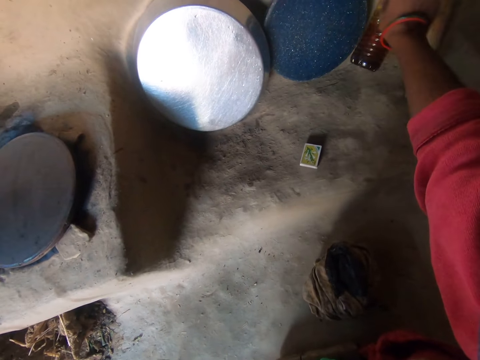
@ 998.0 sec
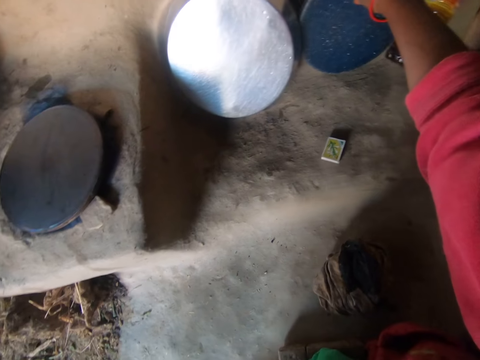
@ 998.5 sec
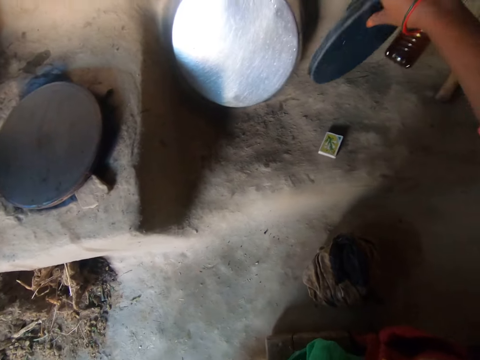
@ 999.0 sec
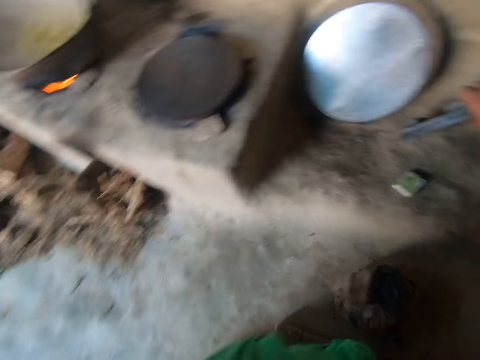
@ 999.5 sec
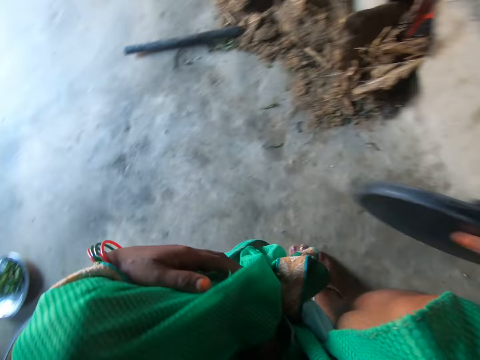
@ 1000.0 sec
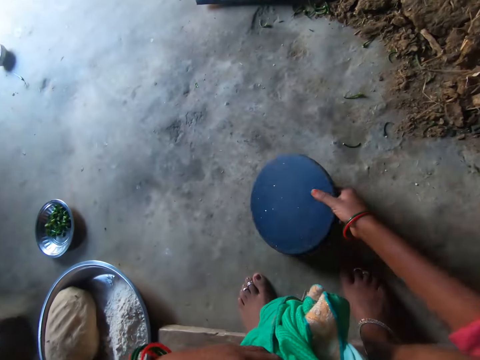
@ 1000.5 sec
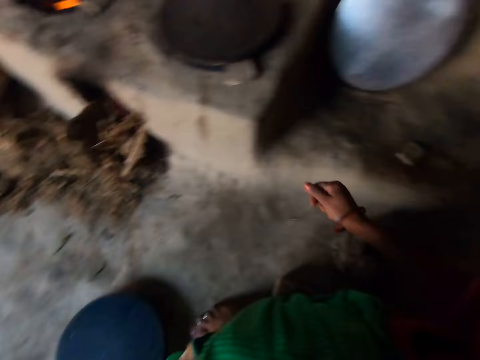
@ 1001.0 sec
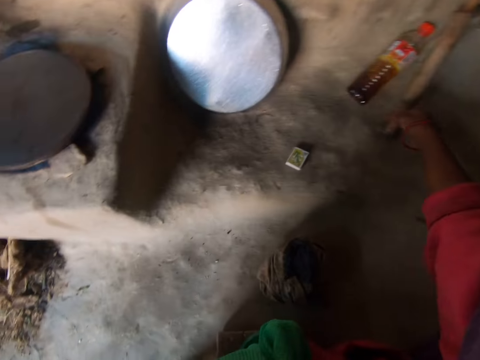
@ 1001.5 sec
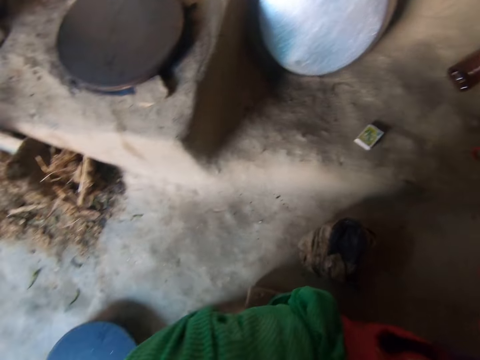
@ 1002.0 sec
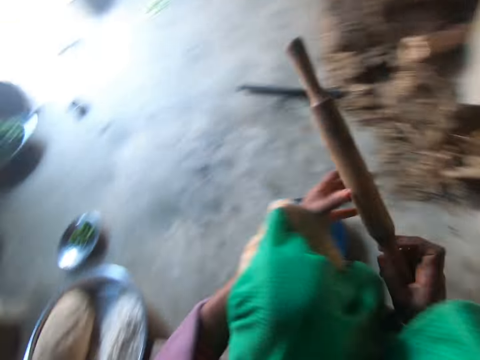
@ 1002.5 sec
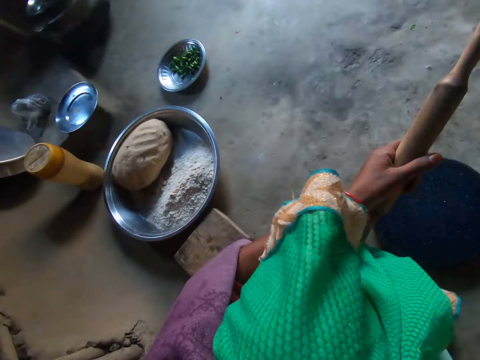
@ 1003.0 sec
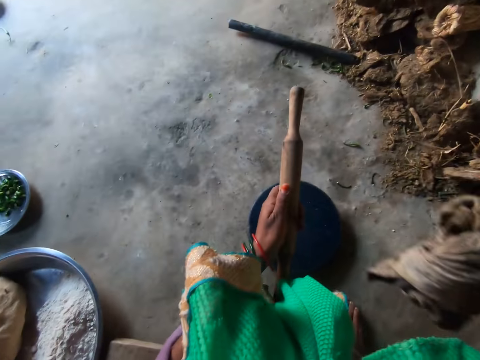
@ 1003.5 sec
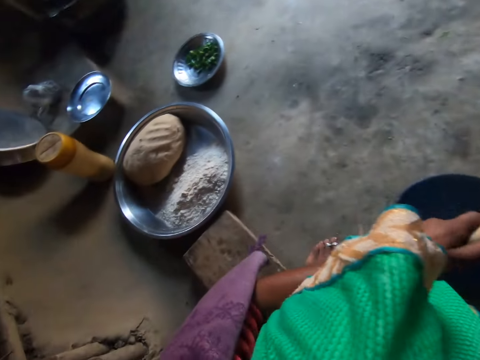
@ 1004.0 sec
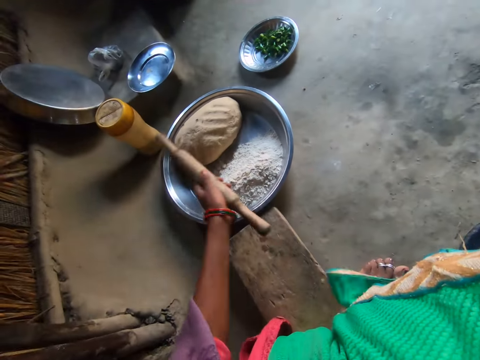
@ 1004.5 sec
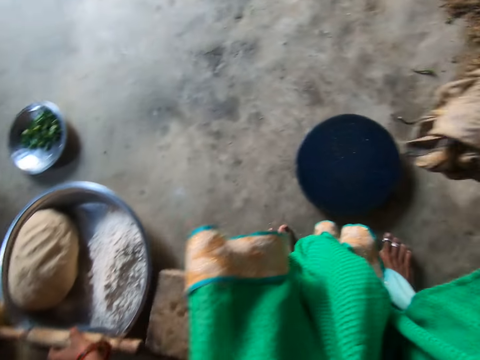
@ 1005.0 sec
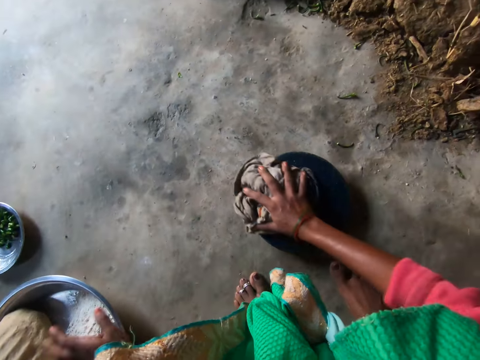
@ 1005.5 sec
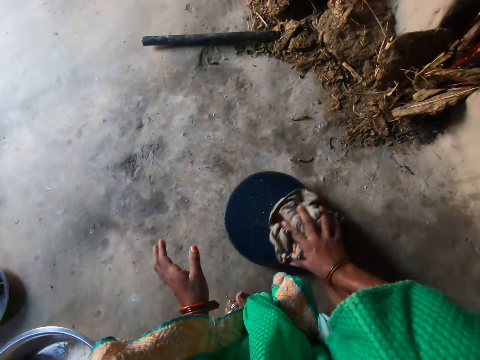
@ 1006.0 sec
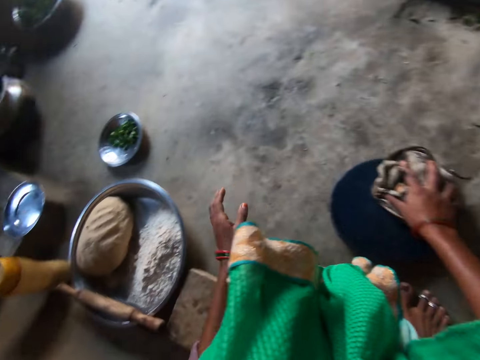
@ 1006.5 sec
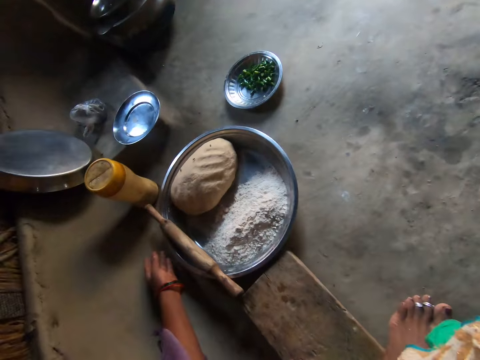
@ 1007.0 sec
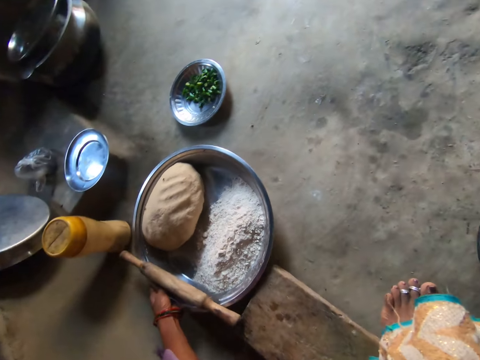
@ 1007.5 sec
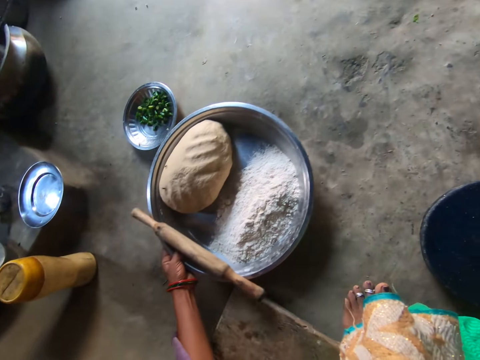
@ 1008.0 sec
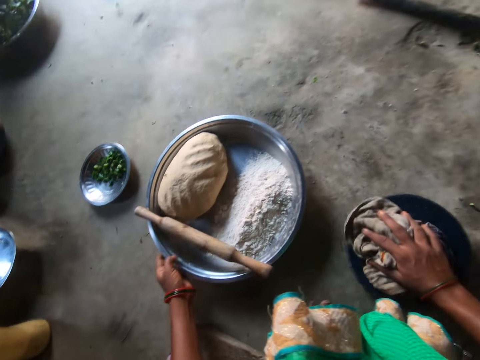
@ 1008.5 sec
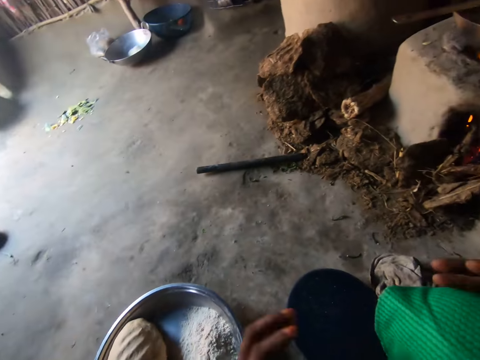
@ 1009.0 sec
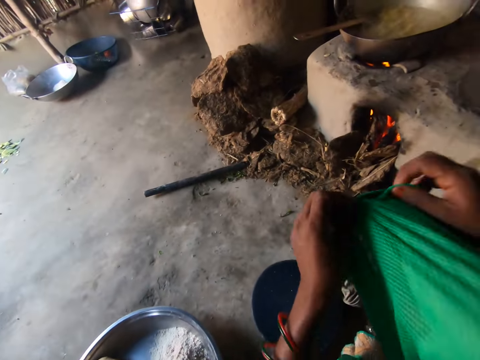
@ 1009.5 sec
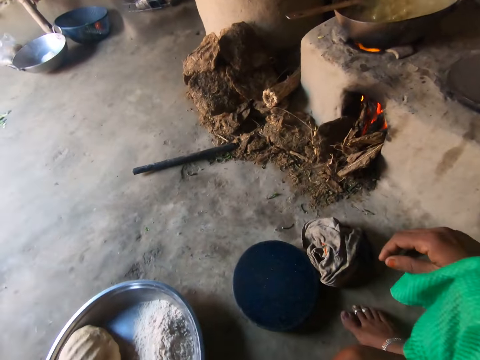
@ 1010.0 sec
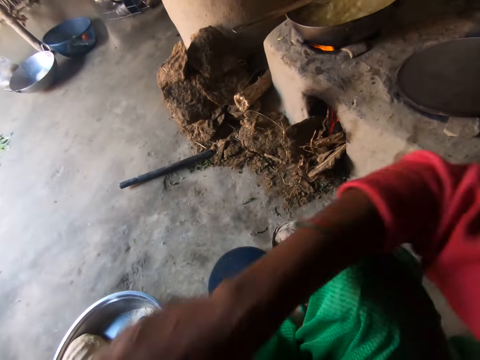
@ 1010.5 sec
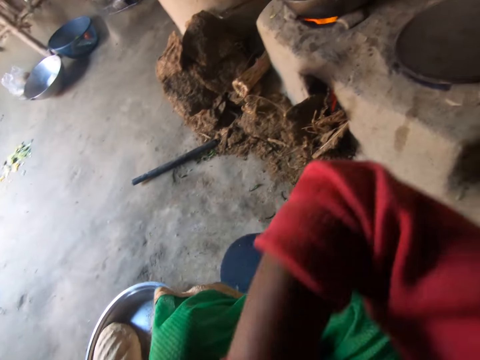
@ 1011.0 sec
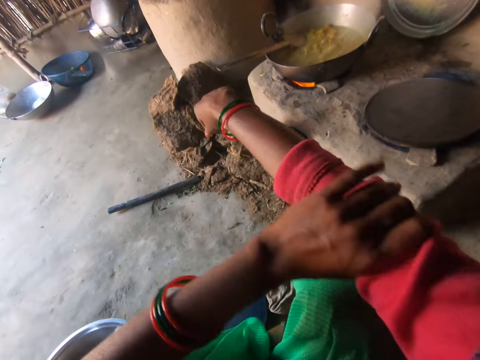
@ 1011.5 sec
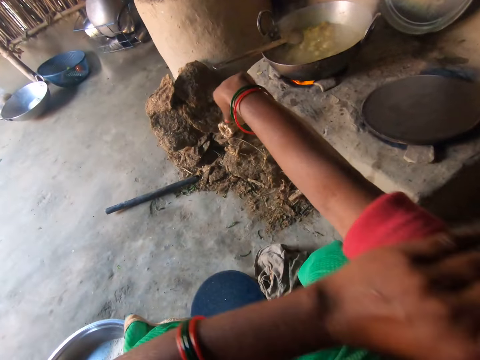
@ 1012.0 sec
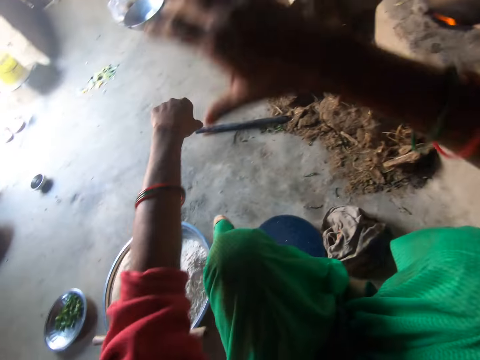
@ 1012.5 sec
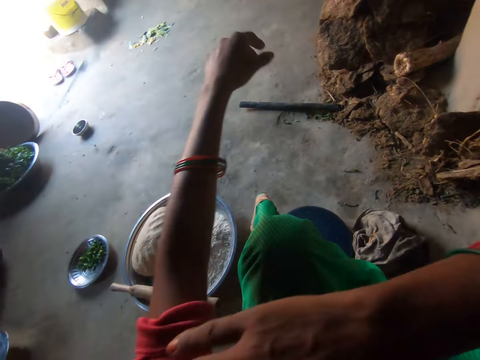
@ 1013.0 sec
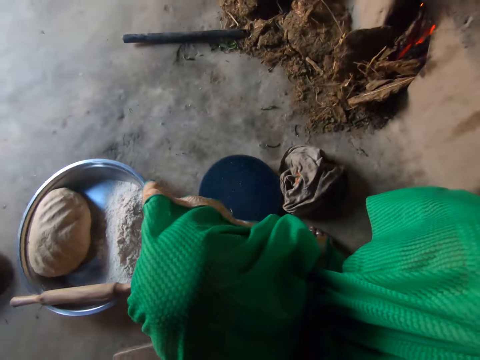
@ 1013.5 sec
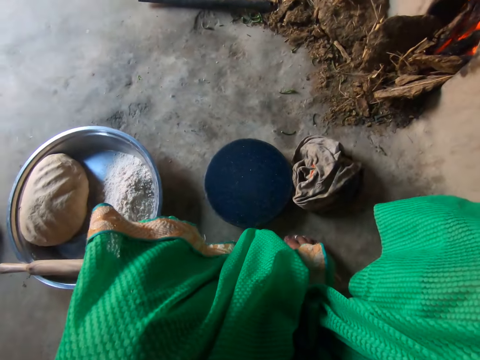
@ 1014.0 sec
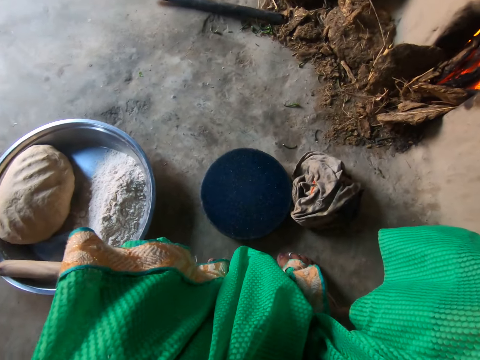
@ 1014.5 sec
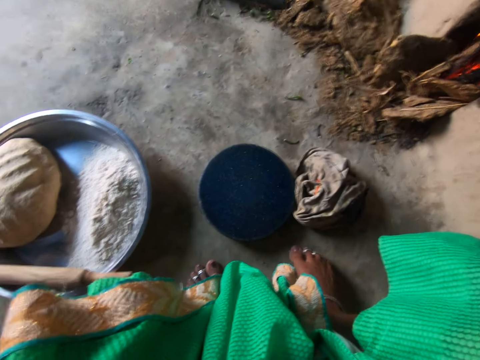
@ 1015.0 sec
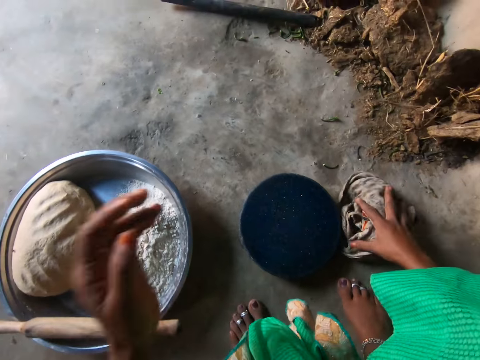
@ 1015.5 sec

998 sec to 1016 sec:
The camera wearer leans a bottle on the wall. She takes a flat board on the wall with her right hand. She drops the flat board on the floor. She takes a rolling pin with her right hand. She holds the rolling pin with her left hand. She wipes the rolling pin with the rag. She drops the rolling pin on a tray. She wipes the flat board with the rag in her left hand. She carries the tray on the floor with her right hand. She drops the tray on the floor. She drops the rag on the floor. She pulls her clothes. She adjusts her clothes' right-hand sleeve with her left hand. She pulls her sleeves upwards. She adjusts her clothes' left-hand sleeve with her right hand. She does something.

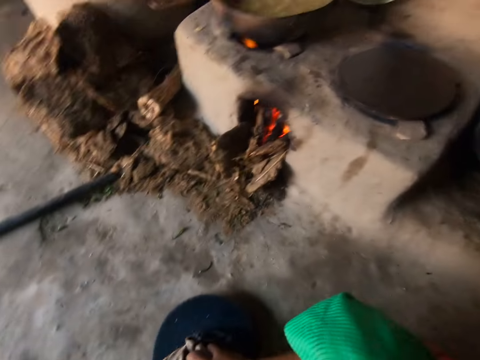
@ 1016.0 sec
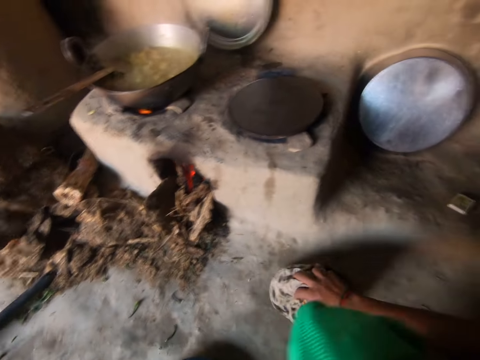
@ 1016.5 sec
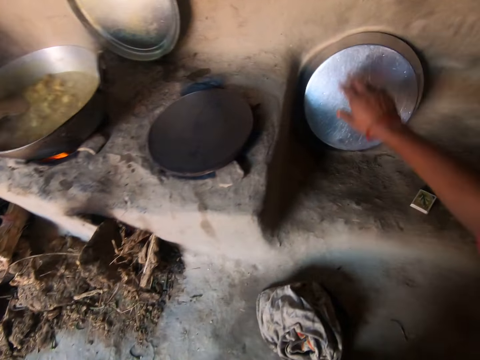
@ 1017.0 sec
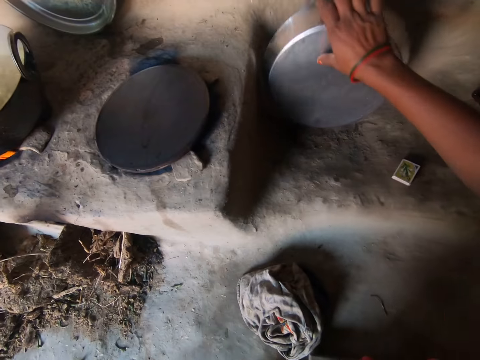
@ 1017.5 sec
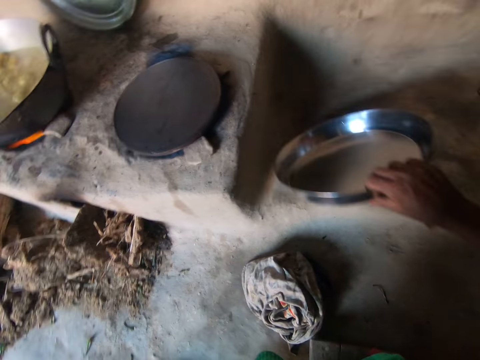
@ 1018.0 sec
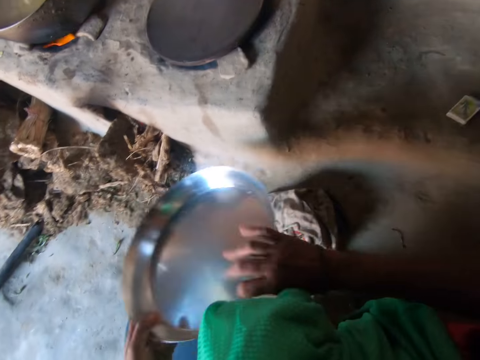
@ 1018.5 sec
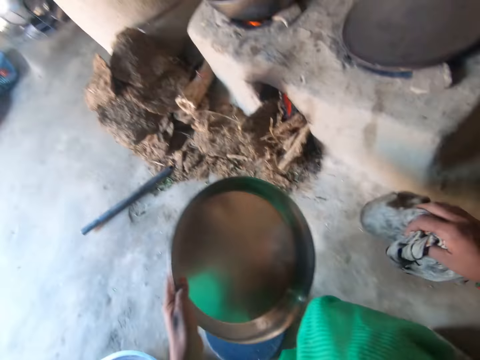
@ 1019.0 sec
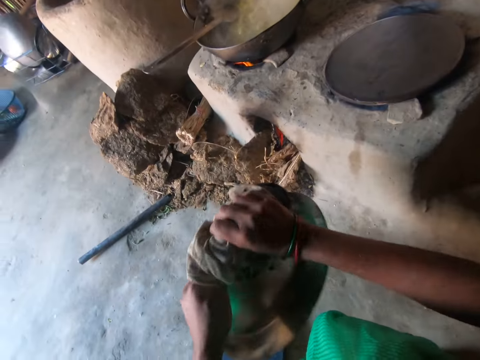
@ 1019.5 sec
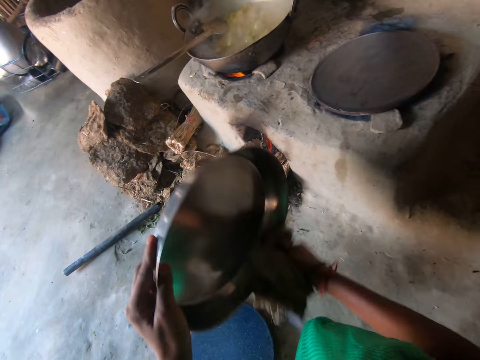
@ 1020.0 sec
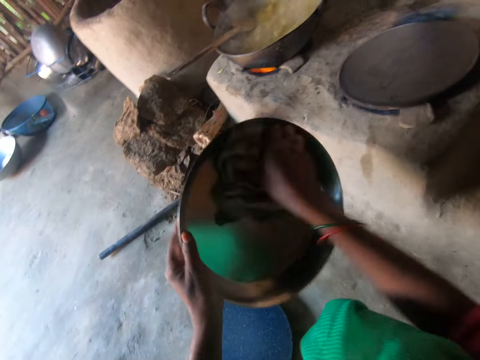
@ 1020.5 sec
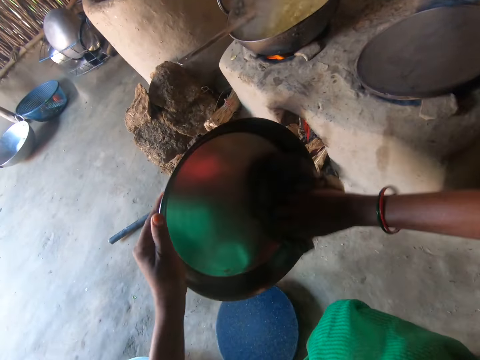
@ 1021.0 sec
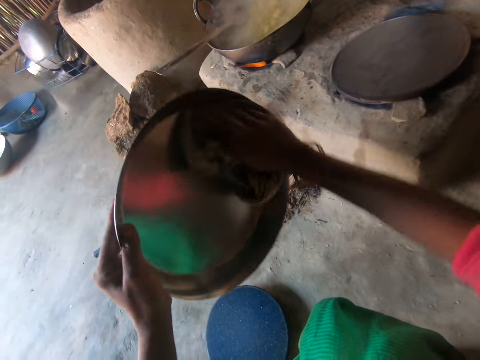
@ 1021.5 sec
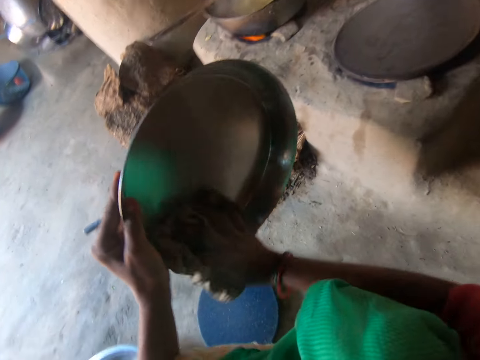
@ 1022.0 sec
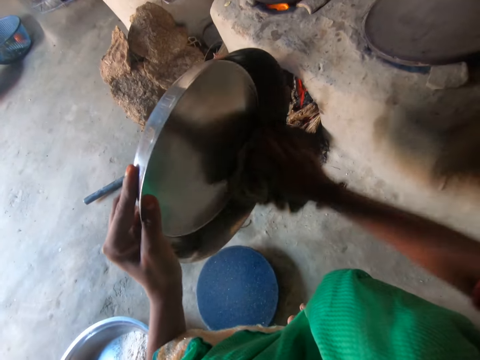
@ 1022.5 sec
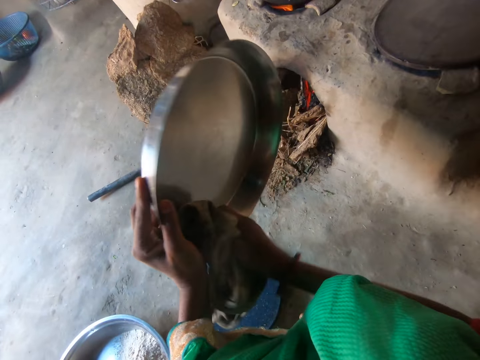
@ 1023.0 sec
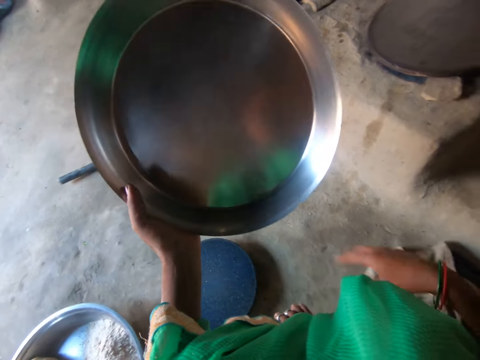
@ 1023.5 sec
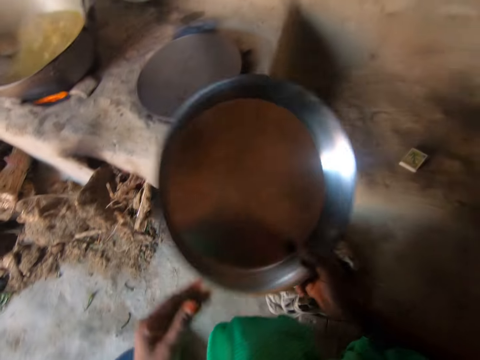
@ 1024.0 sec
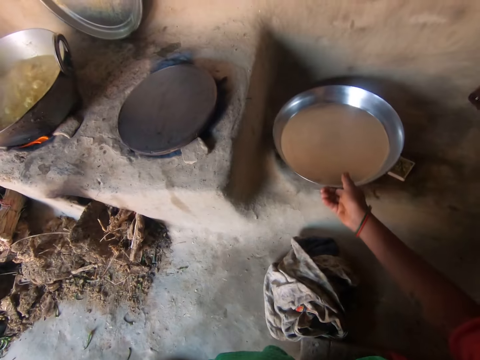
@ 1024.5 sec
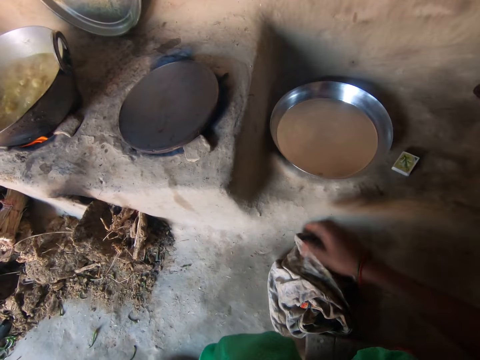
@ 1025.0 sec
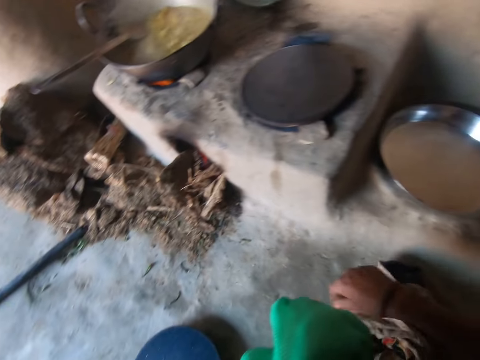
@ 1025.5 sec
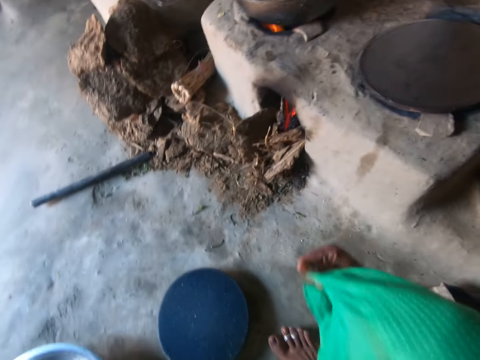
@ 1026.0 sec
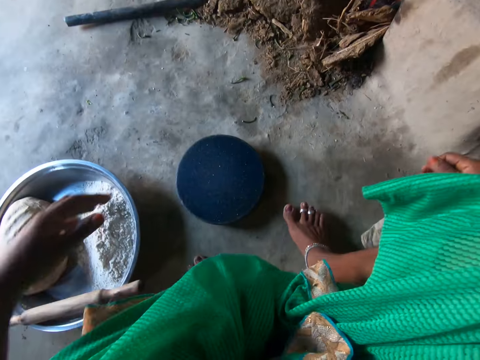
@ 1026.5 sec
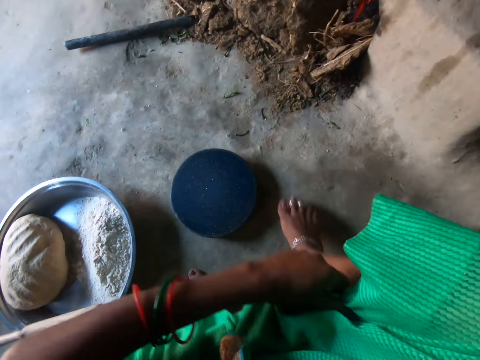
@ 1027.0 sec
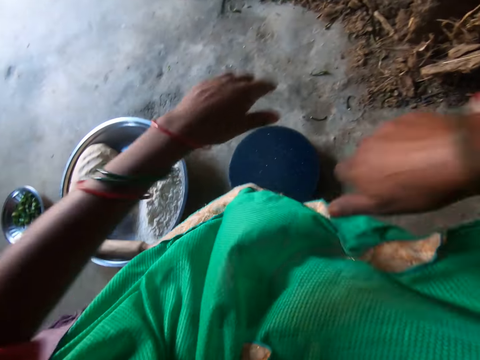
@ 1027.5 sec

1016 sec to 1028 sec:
The camera wearer carries the rag on the floor with her right hand. She wipes the flat board with the rag. She drops the rag on the floor. She takes another tray with her right hand. She carries the rag on the floor with her right hand. She wipes the tray with the rag. She drops the rag on the floor. She drops the tray on the floor on the other side. She touches the rag on the floor with her right hand. She pulls her clothes.
